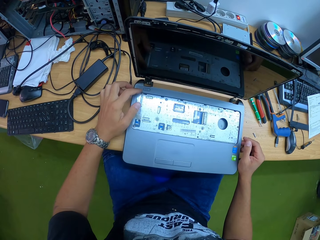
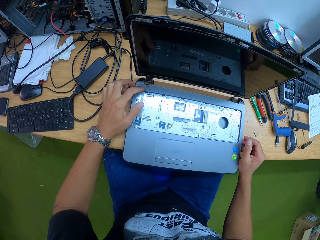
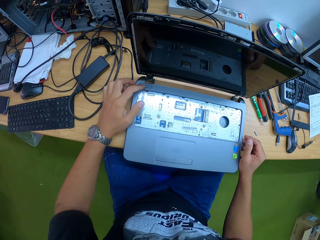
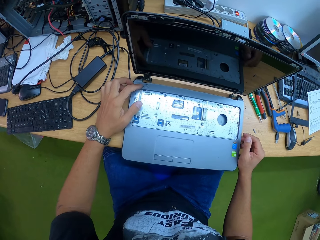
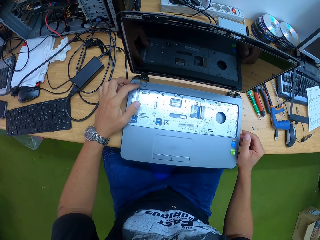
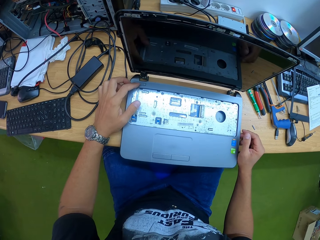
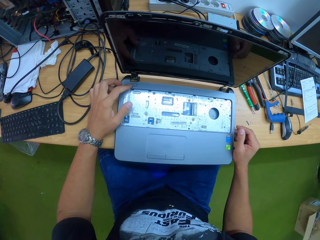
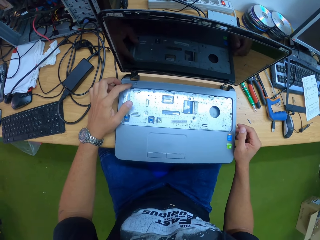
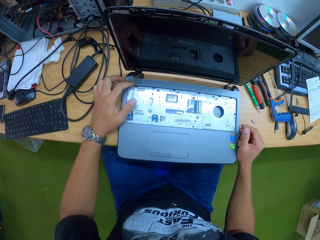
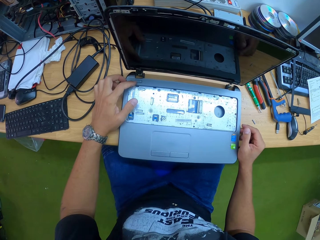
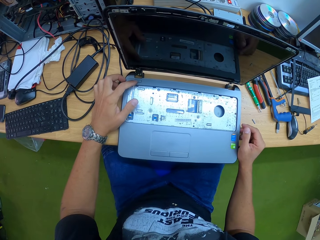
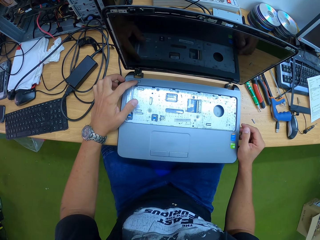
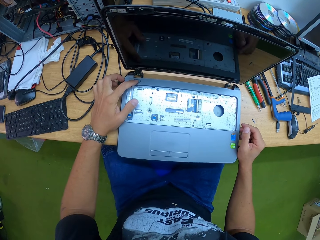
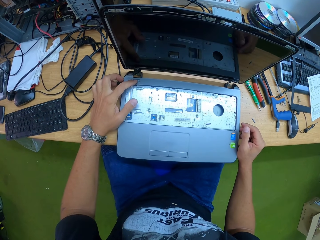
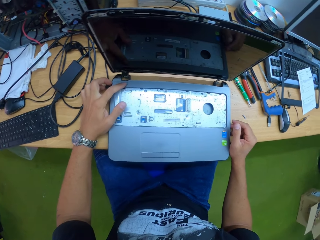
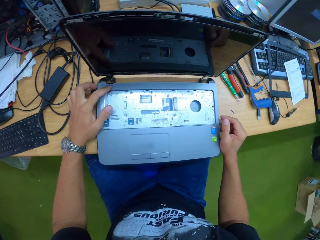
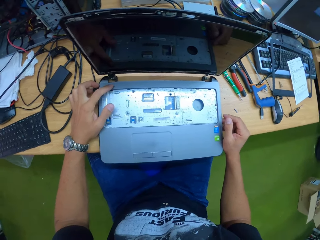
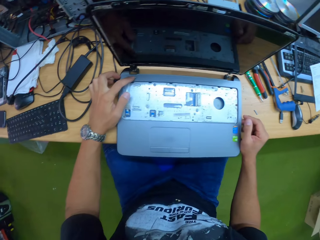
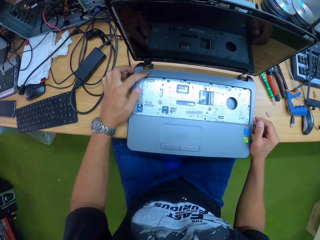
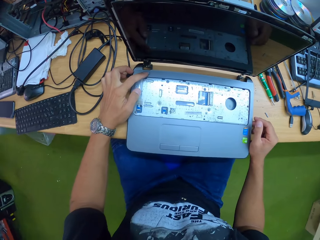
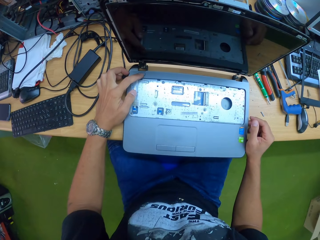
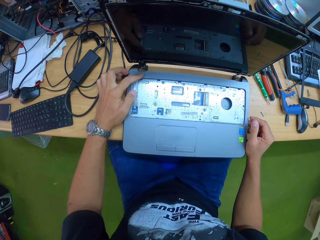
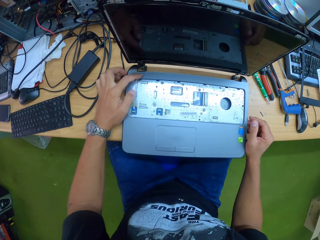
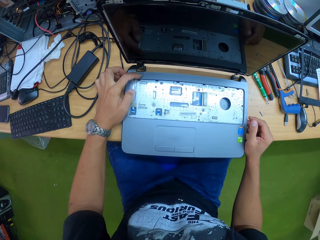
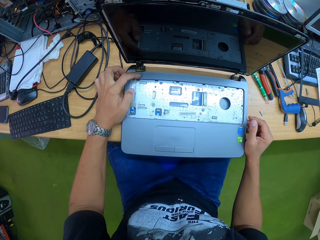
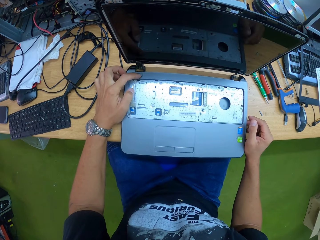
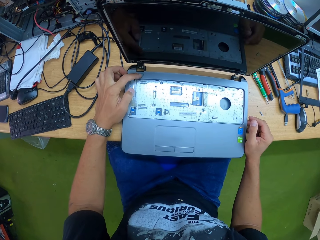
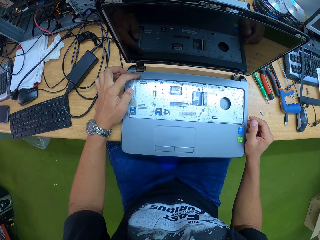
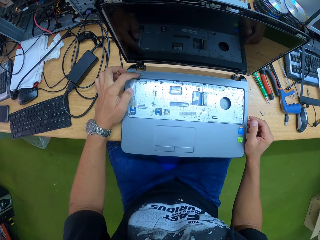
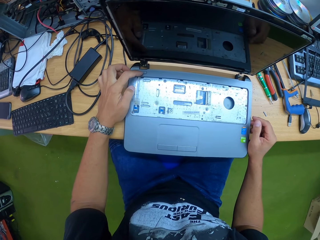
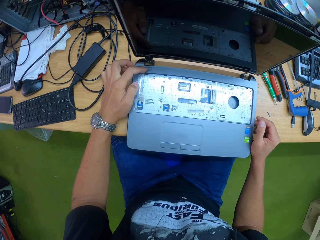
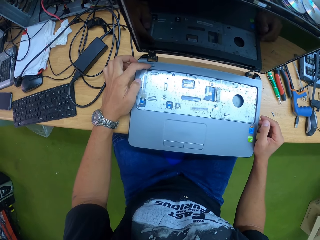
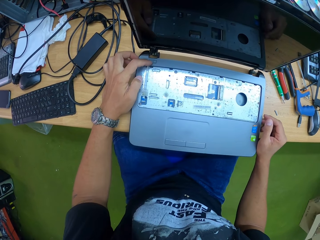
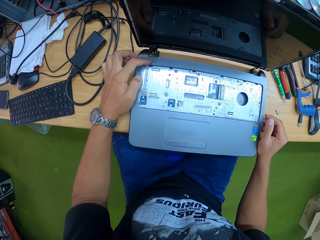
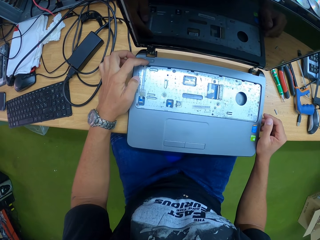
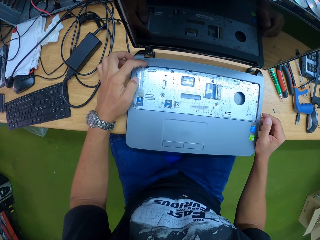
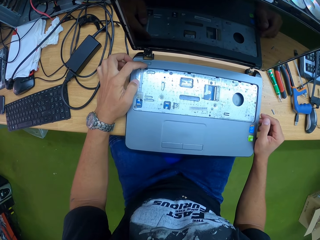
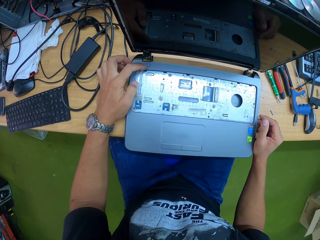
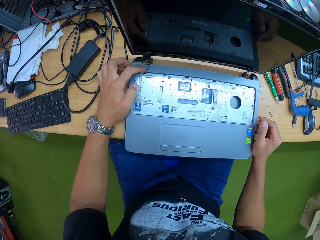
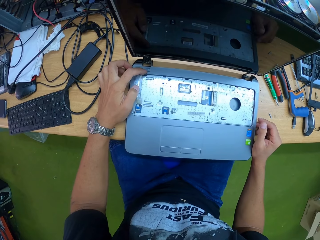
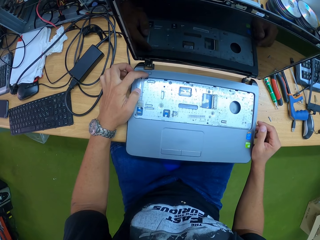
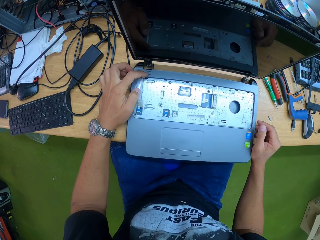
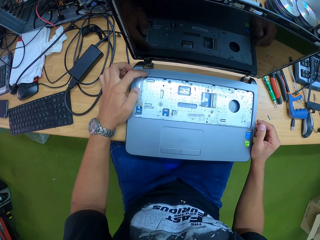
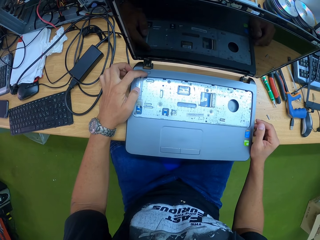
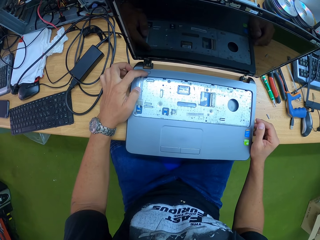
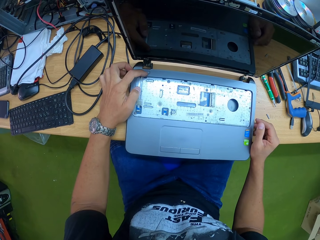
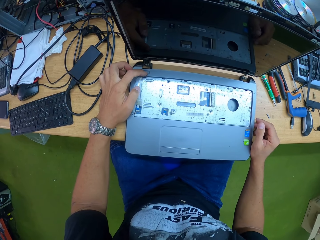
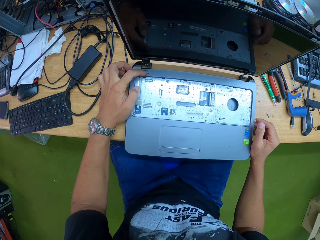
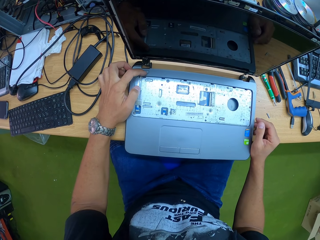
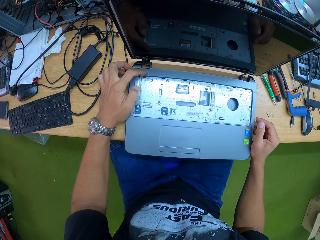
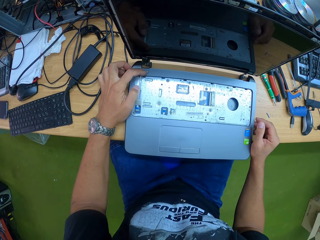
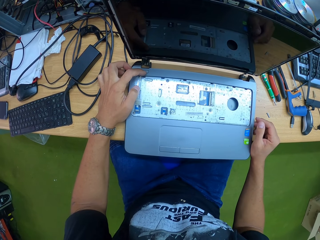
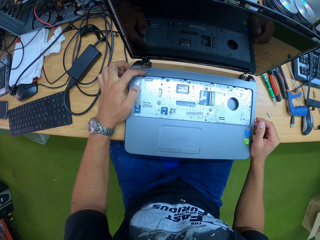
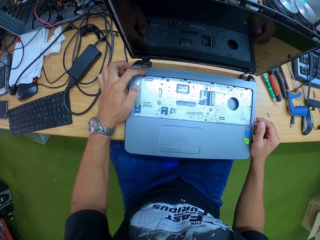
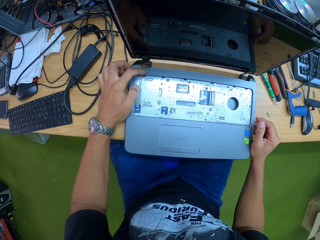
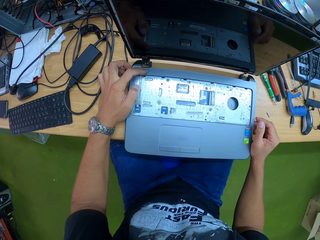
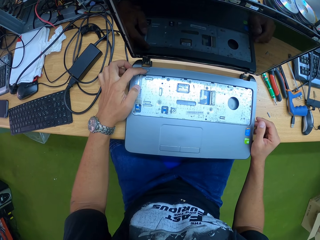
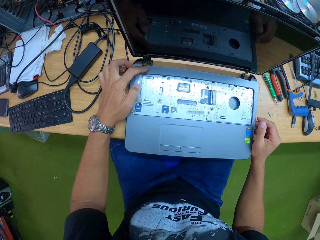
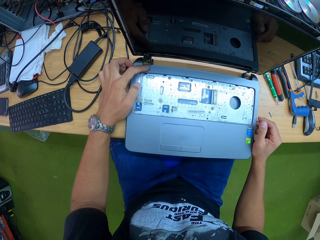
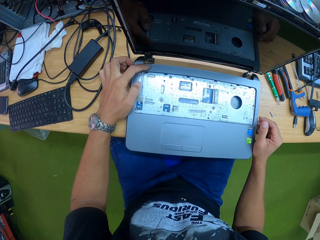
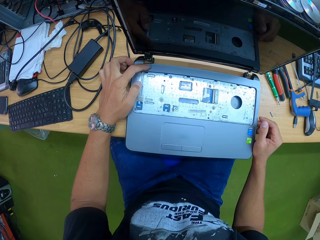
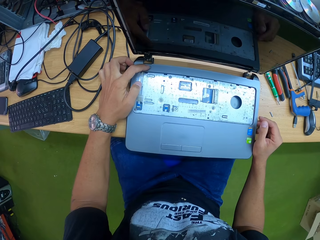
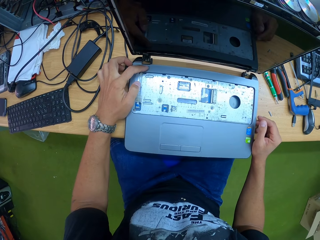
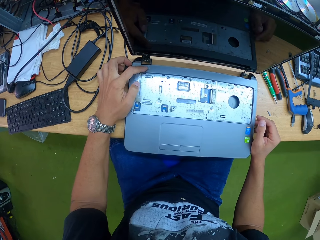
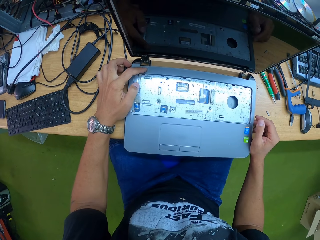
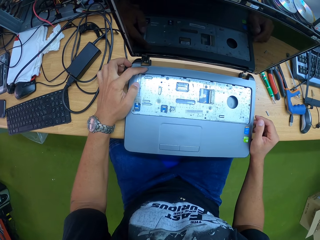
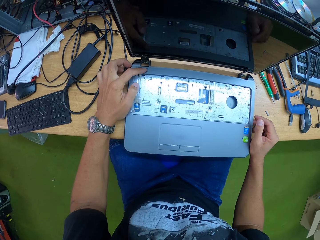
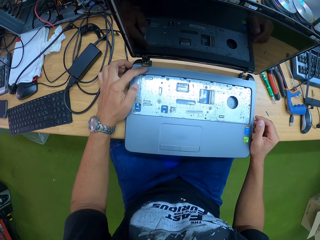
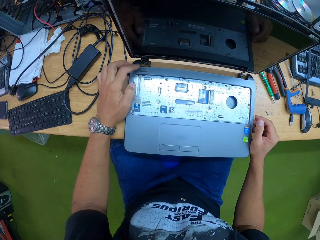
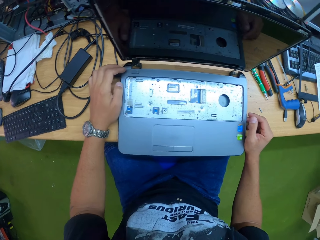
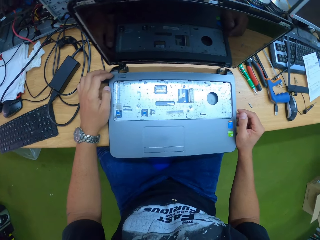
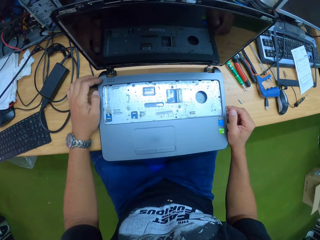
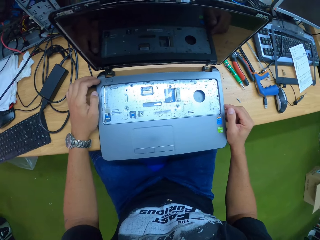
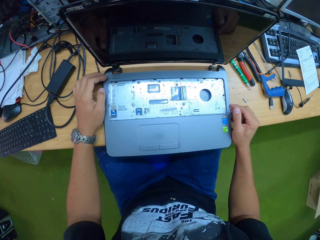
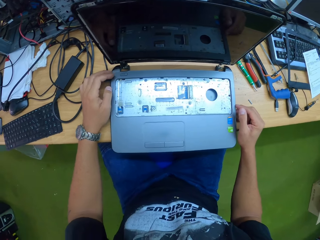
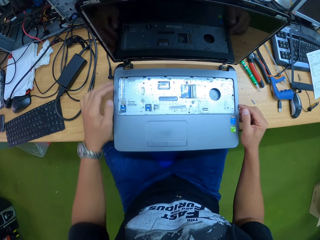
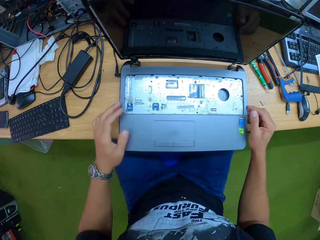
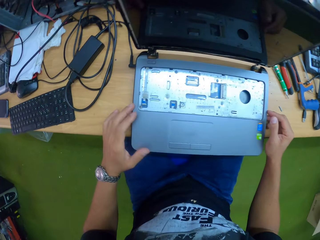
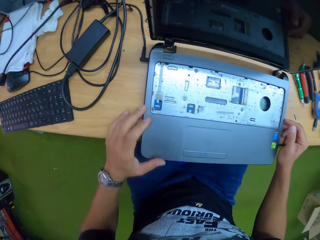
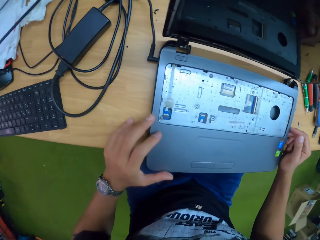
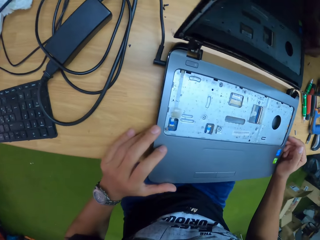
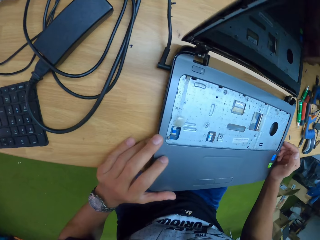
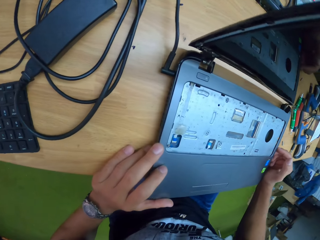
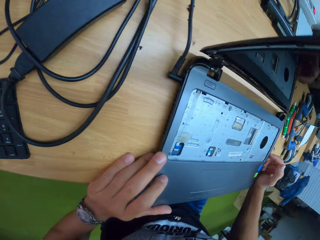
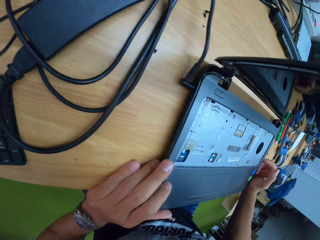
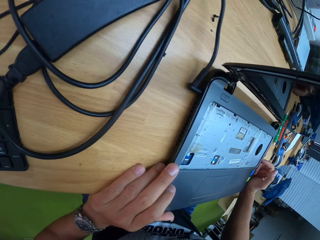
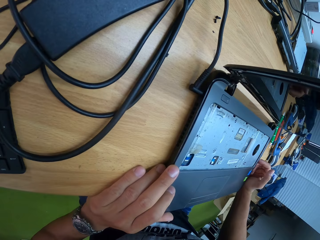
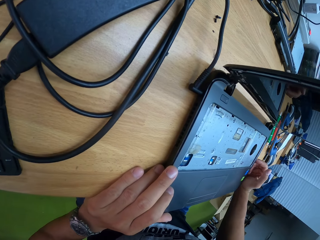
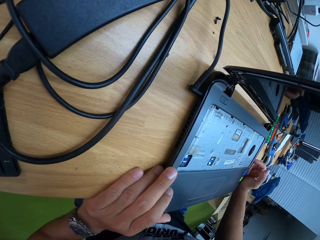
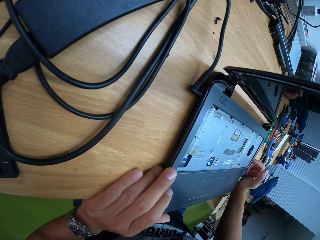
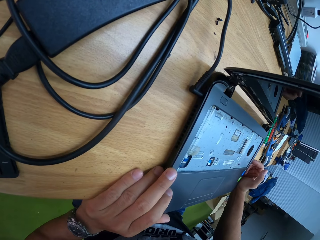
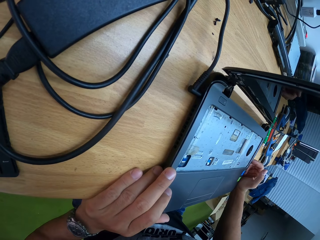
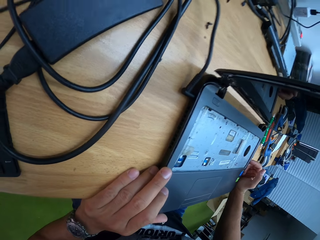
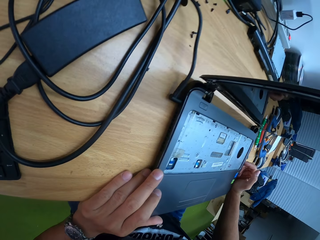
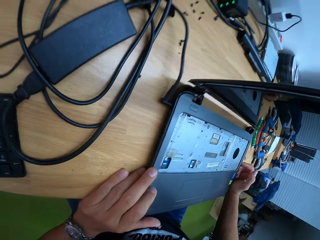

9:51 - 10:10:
The camera wearer presses the power button. They move around the room.

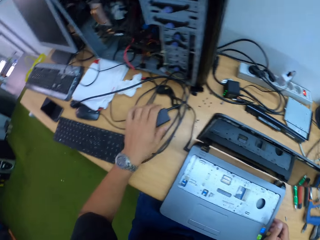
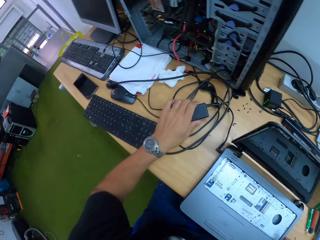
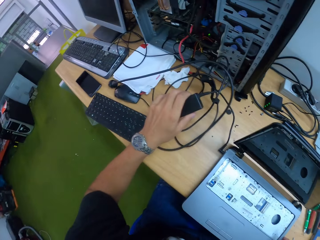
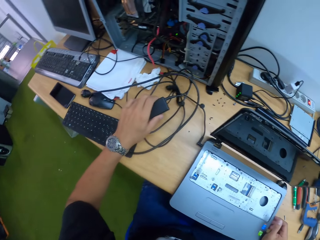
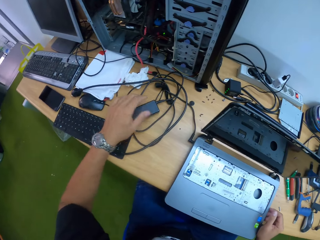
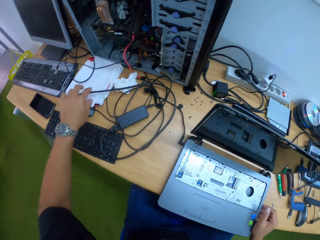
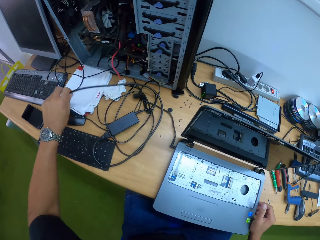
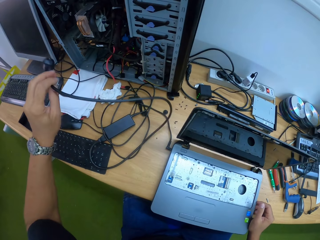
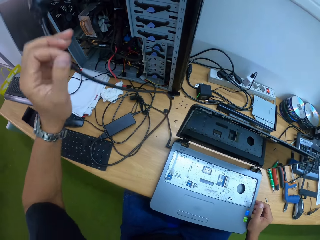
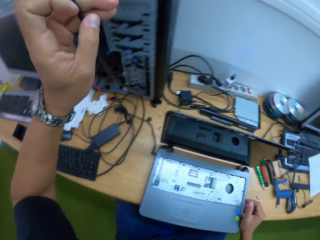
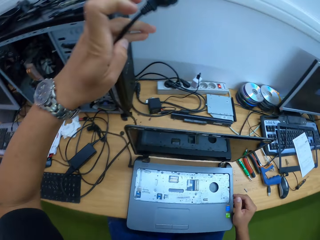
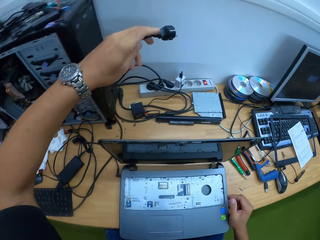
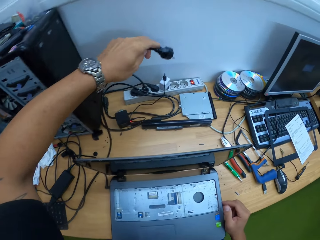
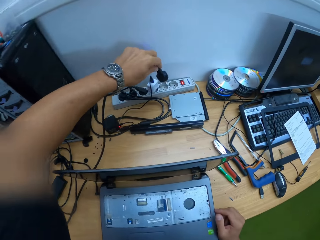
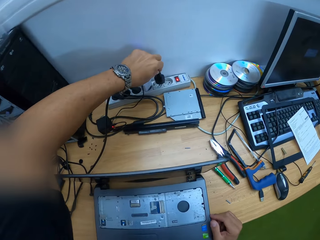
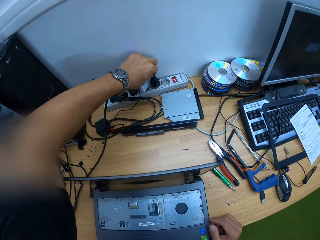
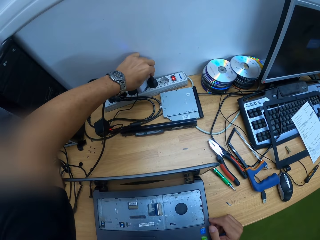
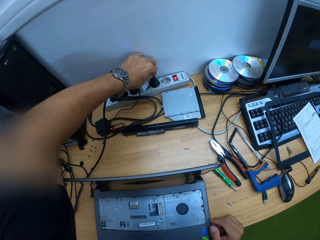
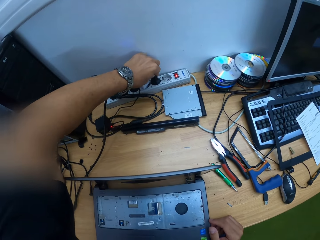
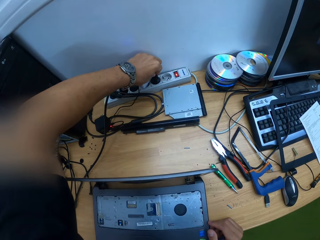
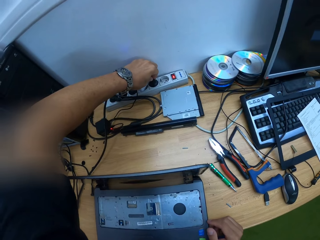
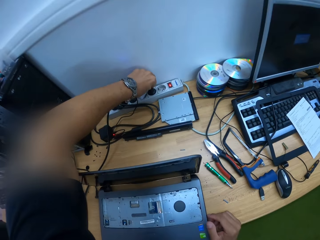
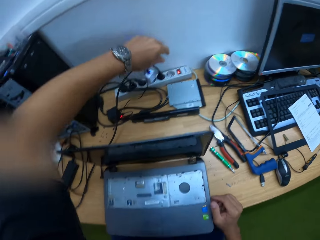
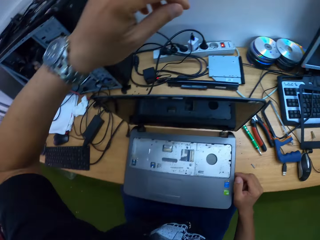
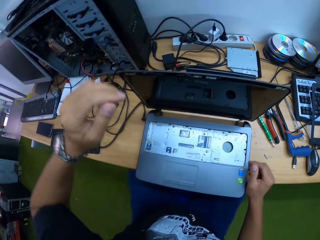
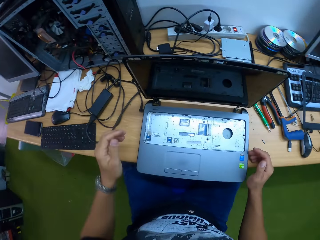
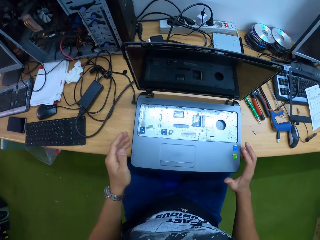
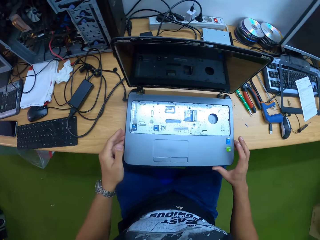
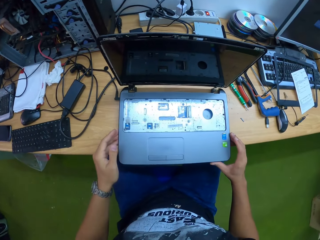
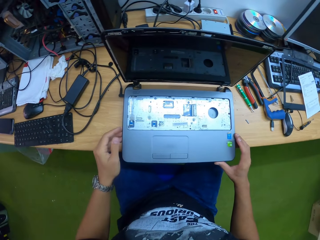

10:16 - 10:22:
The camera wearer touches the laptop adapter. He lifts the power pack of the laptop from the table with his left hand. He puts the laptop adapter down. He picks up a power plug of the laptop from the table with his left hand. He connects the power plug in a socket with his left hand.
